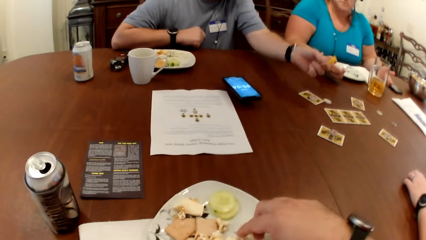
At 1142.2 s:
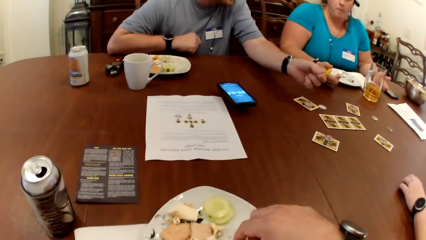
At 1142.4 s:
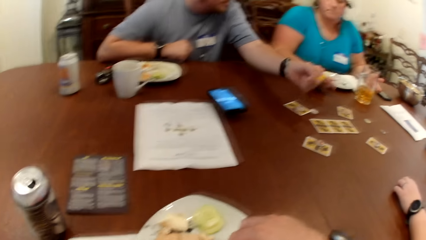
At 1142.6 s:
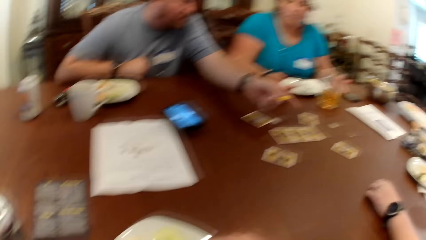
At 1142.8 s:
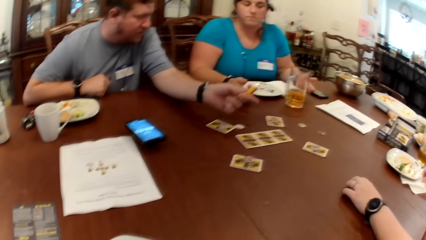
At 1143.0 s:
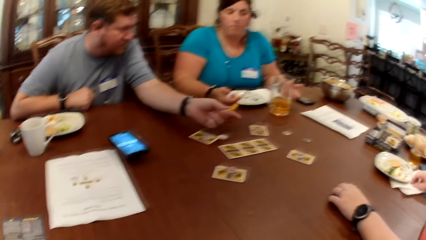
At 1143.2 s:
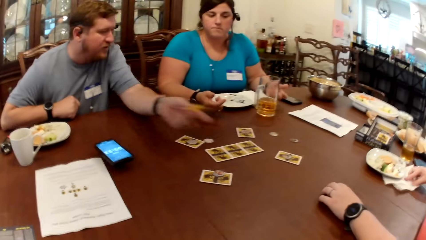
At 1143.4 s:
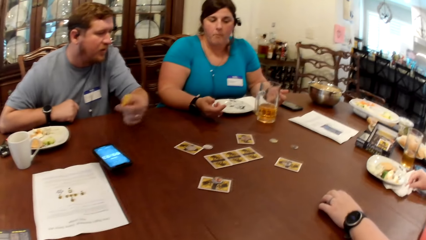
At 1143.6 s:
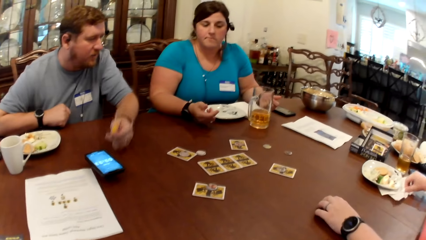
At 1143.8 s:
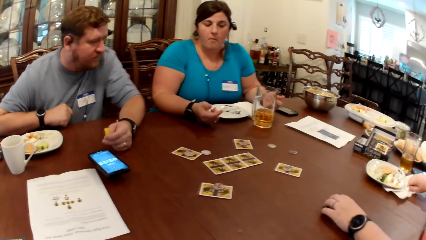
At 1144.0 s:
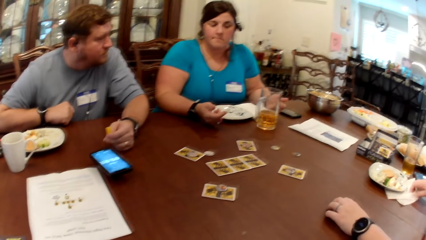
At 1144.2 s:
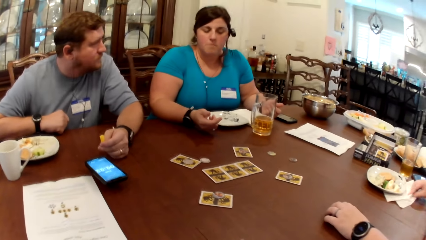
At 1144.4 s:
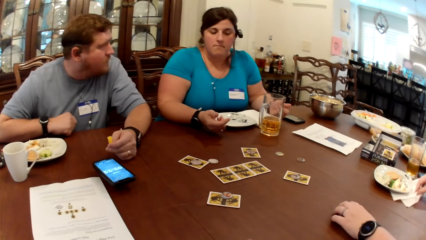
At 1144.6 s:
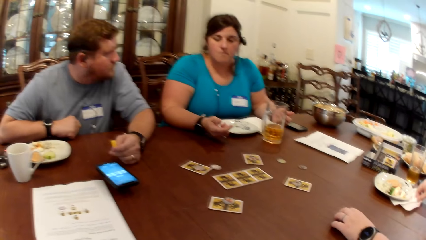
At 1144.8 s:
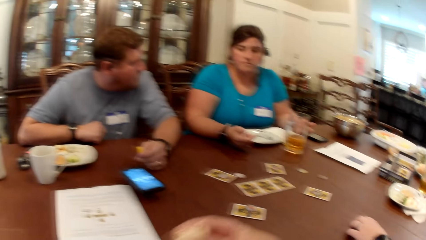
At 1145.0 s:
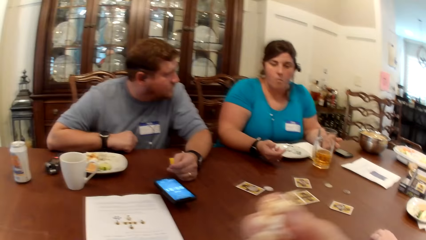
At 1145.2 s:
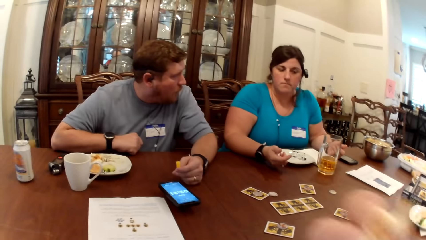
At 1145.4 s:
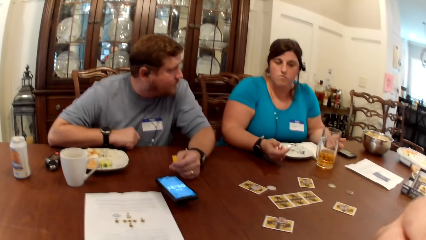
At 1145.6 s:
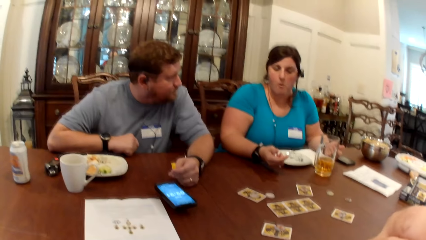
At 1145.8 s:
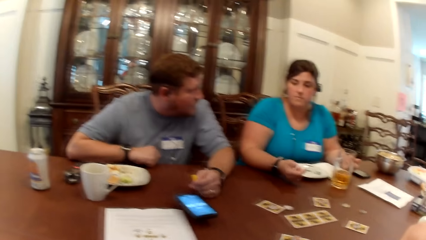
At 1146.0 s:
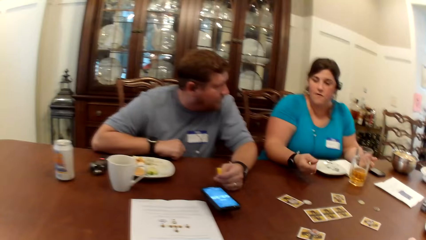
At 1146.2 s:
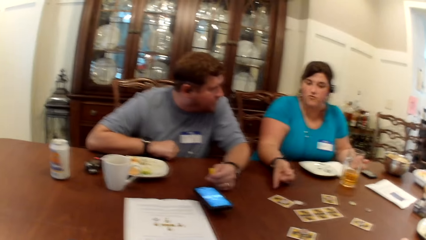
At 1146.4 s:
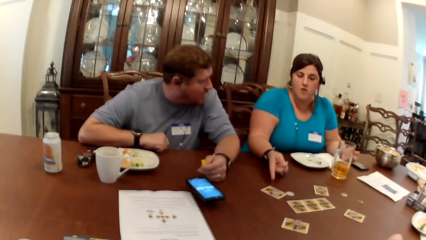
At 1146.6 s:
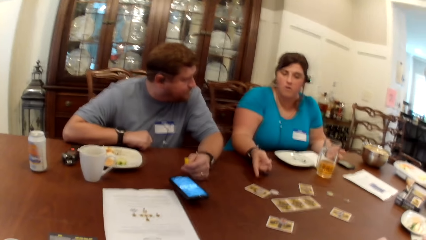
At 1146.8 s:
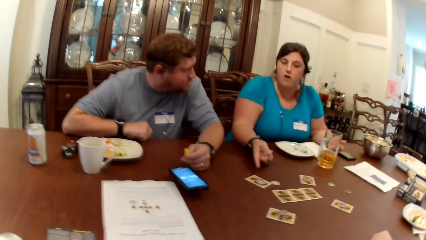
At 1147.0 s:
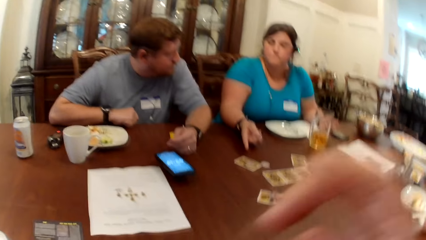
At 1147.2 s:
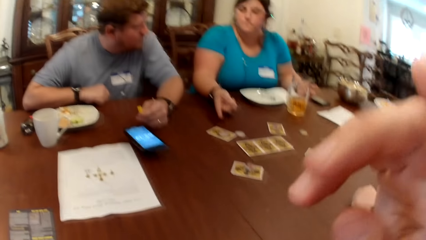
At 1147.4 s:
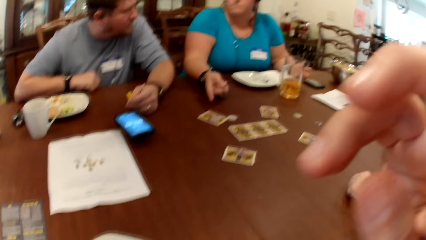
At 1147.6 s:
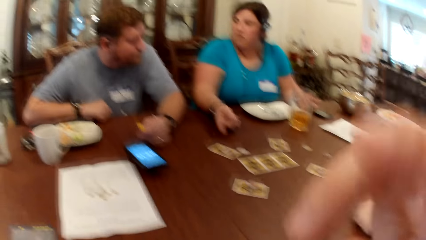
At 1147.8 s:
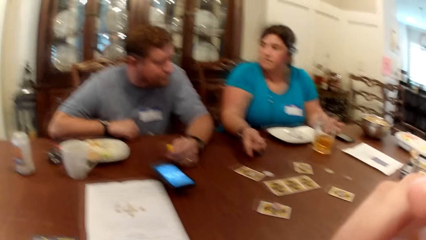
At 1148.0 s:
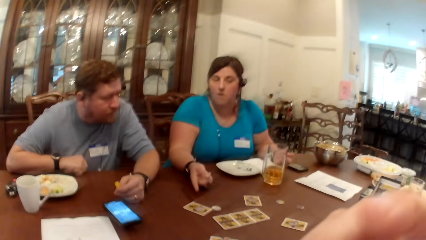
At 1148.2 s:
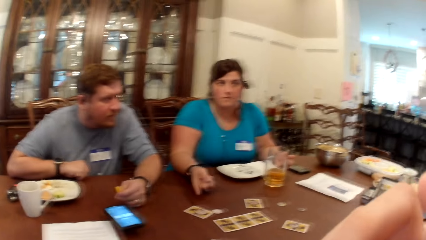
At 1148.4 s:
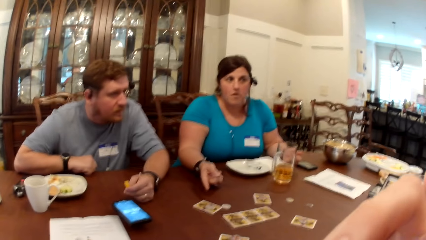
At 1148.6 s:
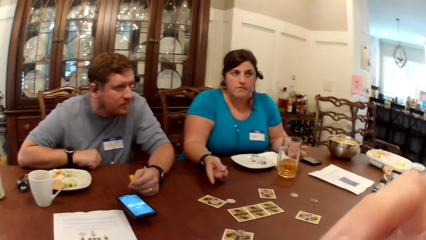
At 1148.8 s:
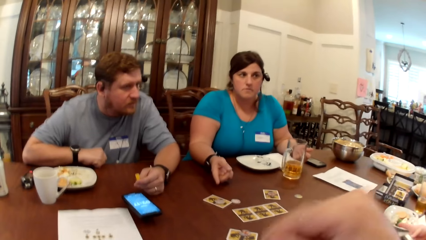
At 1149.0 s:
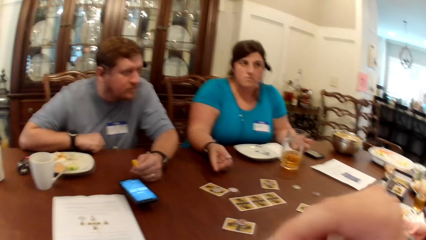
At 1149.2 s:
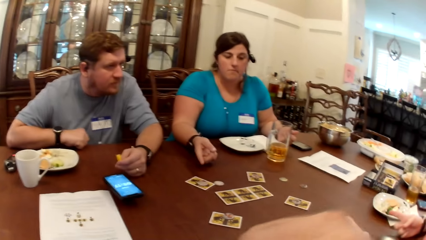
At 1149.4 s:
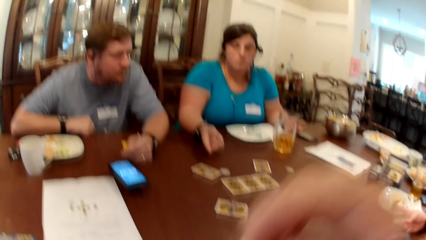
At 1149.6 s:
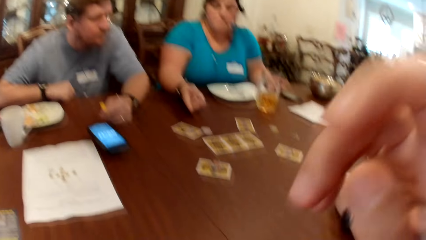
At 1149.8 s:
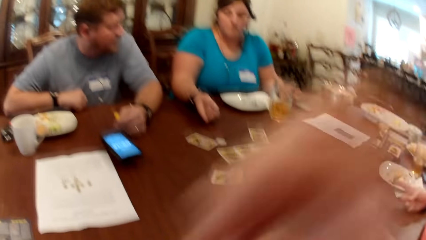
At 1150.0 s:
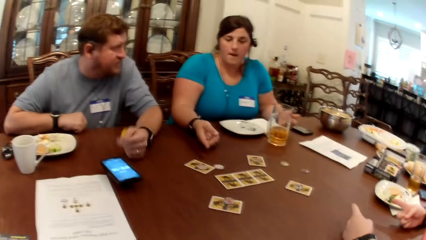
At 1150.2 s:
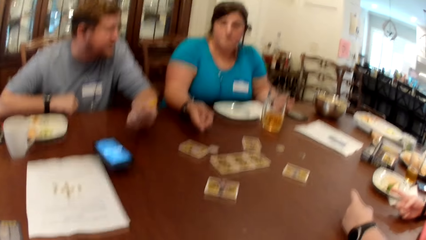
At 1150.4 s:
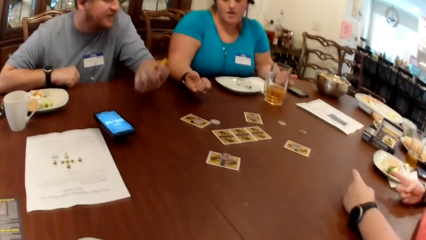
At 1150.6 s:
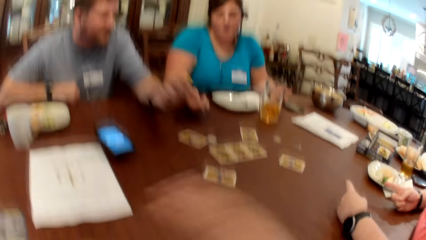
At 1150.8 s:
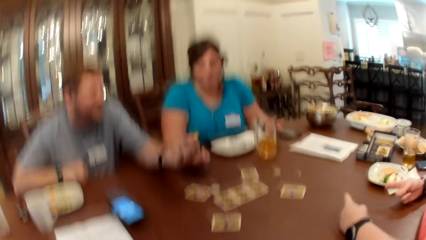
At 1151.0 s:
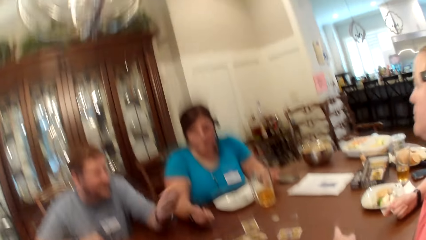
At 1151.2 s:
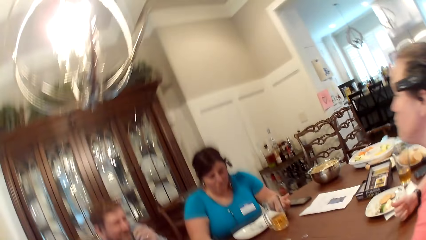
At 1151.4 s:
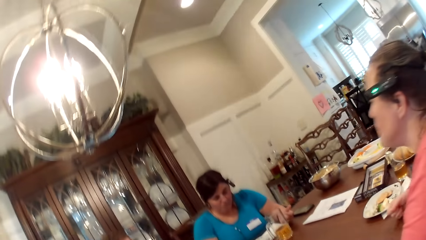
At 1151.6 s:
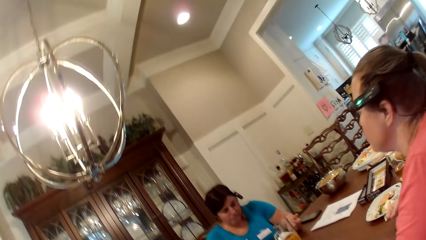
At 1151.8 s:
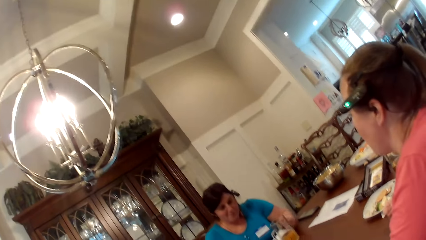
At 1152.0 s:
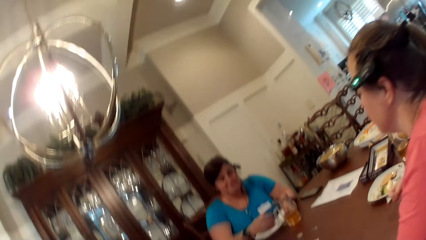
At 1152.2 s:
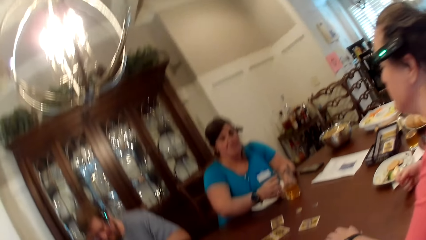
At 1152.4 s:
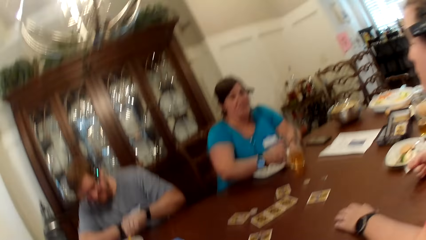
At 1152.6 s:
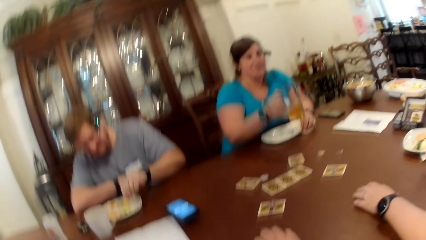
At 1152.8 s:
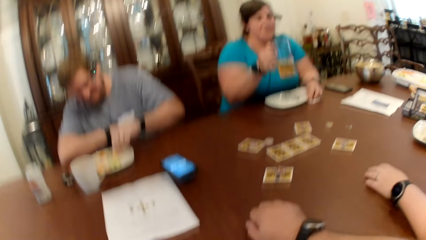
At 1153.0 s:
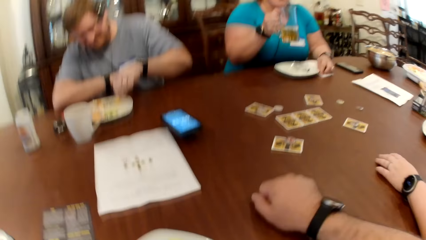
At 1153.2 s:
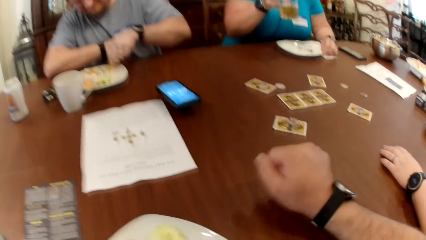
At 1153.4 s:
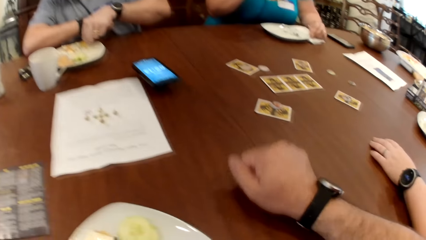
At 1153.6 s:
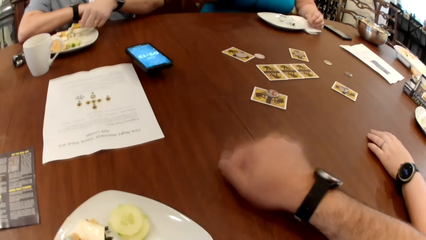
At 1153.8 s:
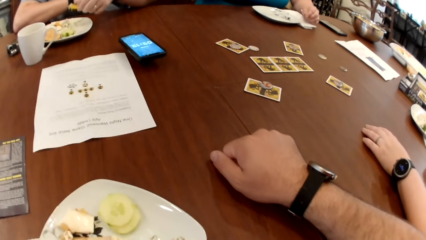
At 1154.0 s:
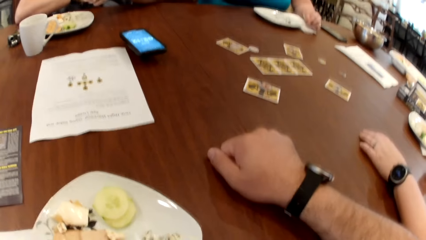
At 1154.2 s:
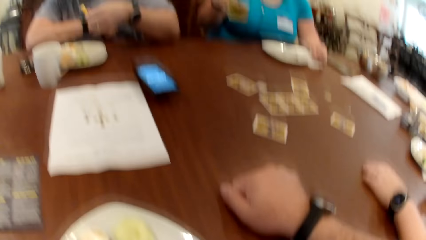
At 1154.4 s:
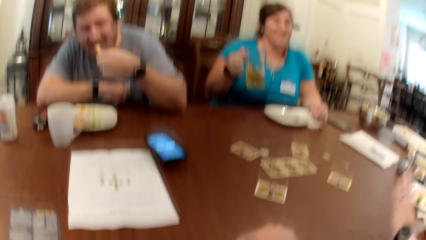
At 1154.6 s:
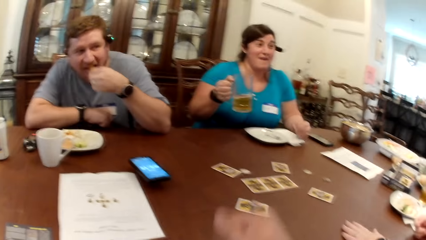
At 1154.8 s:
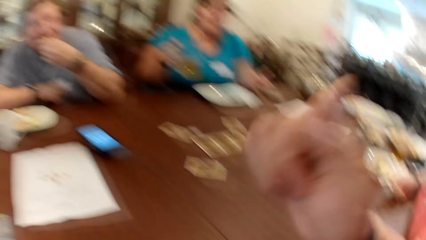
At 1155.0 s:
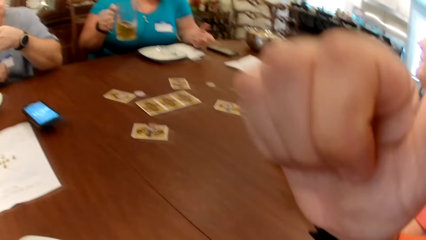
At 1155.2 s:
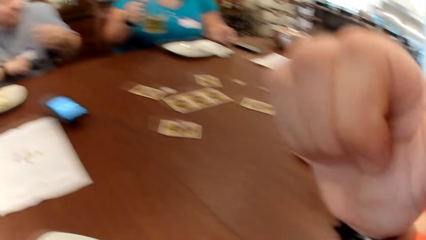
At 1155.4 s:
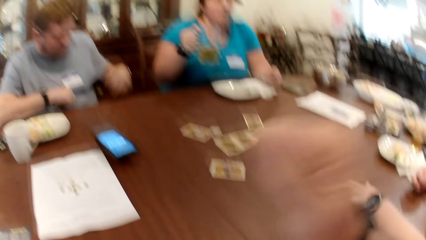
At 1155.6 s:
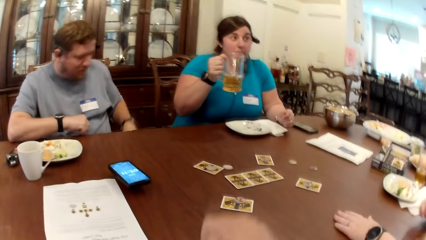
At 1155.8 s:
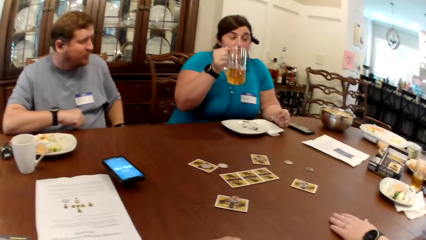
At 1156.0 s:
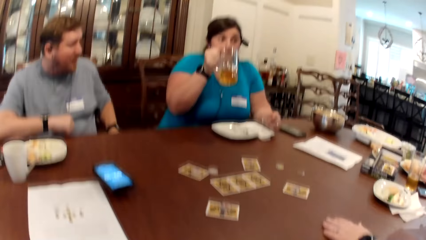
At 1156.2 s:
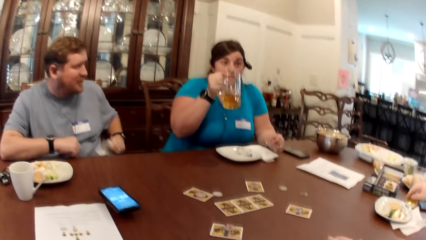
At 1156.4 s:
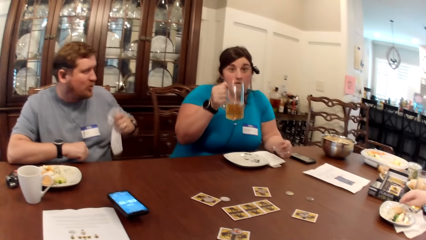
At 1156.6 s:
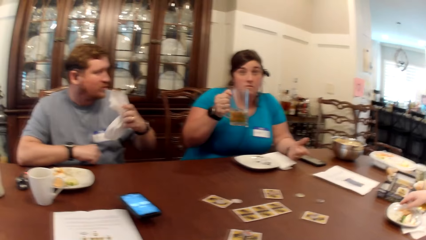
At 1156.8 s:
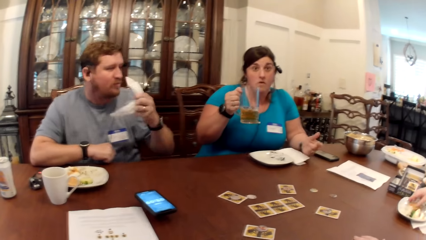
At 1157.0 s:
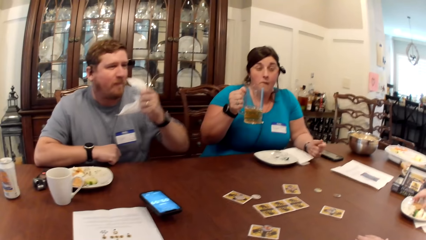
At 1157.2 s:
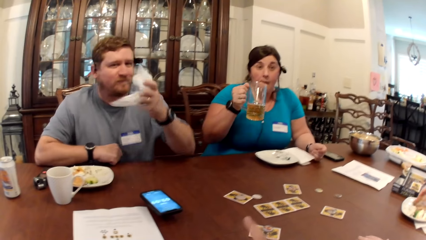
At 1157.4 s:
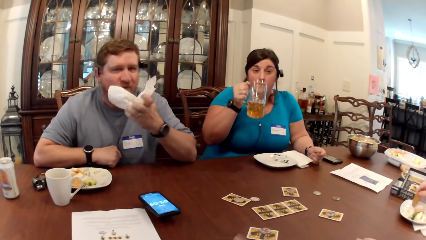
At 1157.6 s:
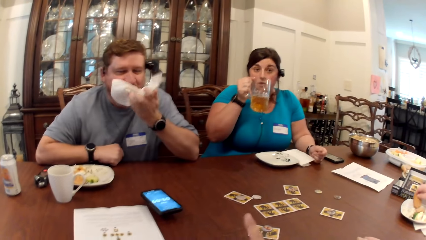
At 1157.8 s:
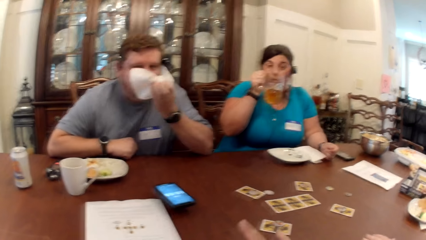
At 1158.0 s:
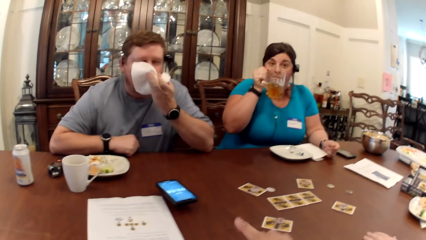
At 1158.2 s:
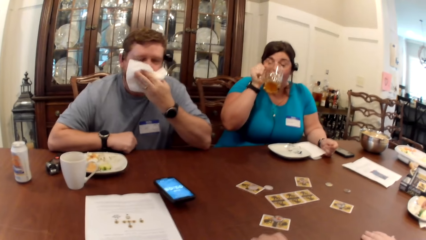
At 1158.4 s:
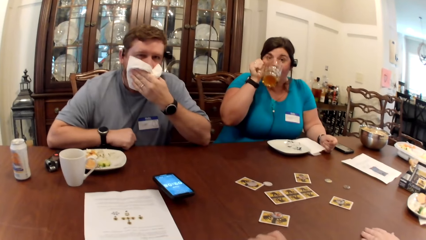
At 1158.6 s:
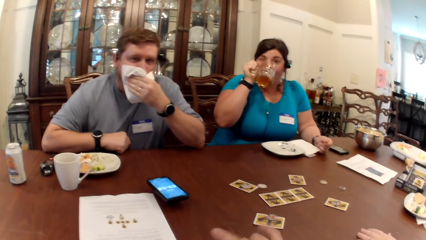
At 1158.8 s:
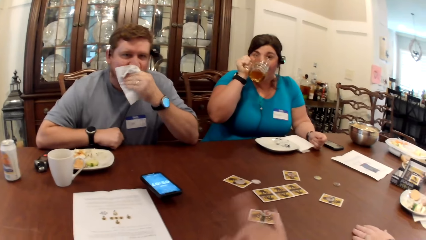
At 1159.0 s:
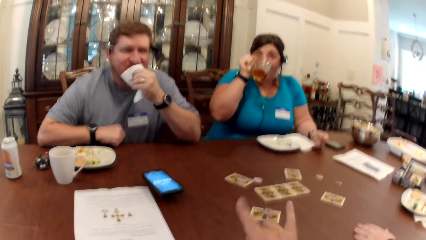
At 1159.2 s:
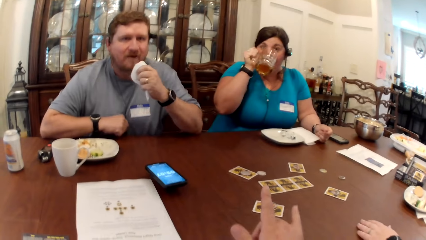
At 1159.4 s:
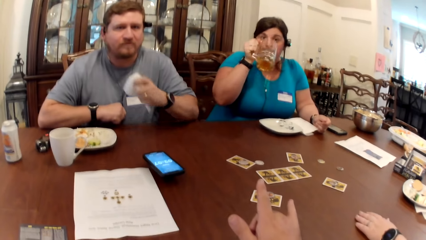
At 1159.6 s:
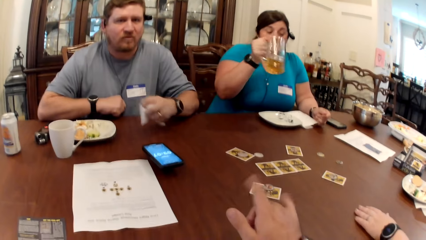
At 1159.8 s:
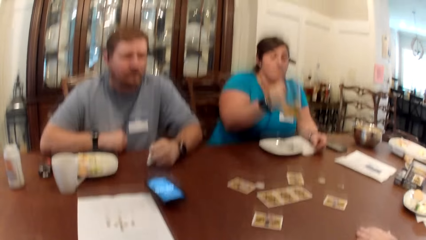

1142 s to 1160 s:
A woman cleans her right hand in a napkin. Another woman gestures with her hands. The camera wearer eats the sliced cucumber in her right hand. The second woman points to the cards on the table with her left hand. The camera wearer touches her face with her right hand. A third woman points to a man and the second woman with her hands. The camera wearer hits the table with his right hand. The second woman picks up a glass cup from the table with her right hand. The man scoops some veggie dip from his plate with the vegetable in his left hand. The camera wearer taps on the table with his right knuckle and puts a hand on the table. The second woman holds the glass cup in her right hand. The first woman taps on the table with her left hand. The man eats the vegetable in his left hand. The camera wearer raises his right folded hand towards his face. The second woman drinks from the glass cup with her left hand. The man cleans his mouth with the napkin in his right hand. The first woman picks up a biscuit from her plate with her right hand. The camera wearer gestures with his right hand. He looks around. The man places his left hand on the table.
